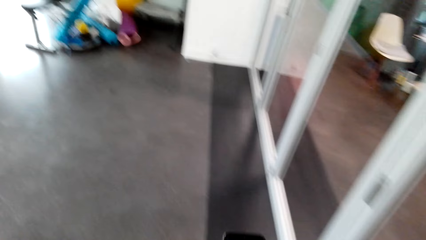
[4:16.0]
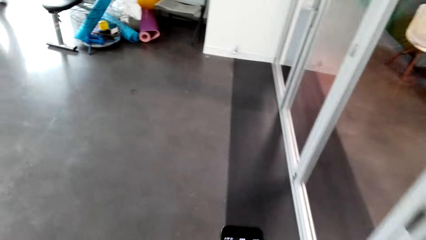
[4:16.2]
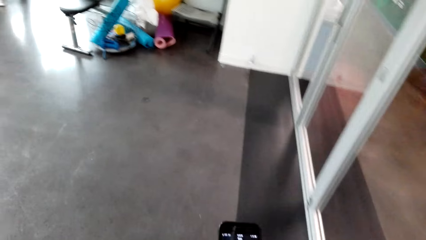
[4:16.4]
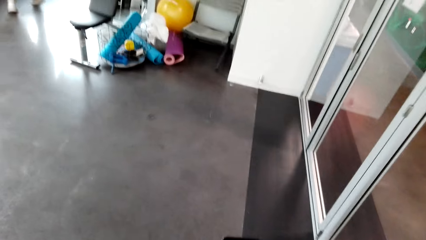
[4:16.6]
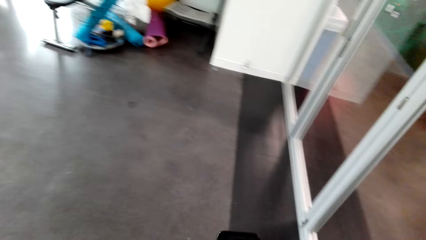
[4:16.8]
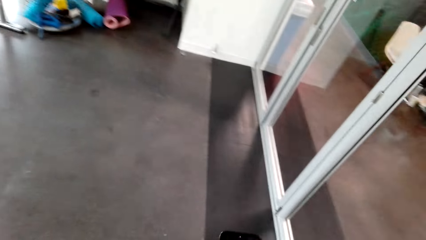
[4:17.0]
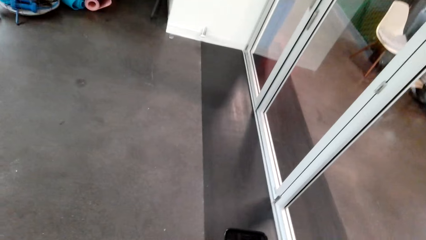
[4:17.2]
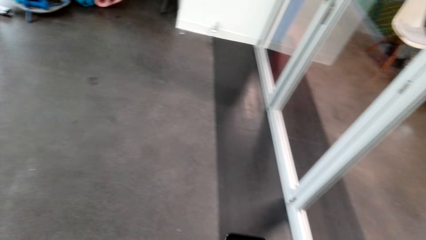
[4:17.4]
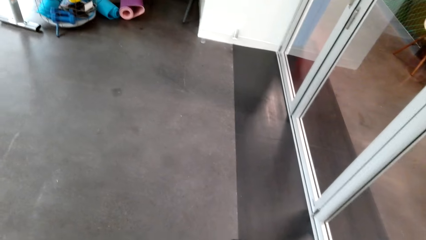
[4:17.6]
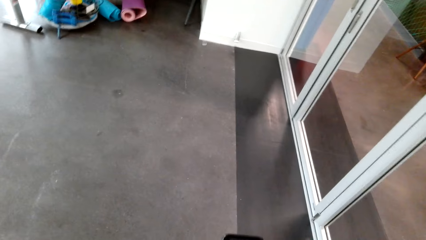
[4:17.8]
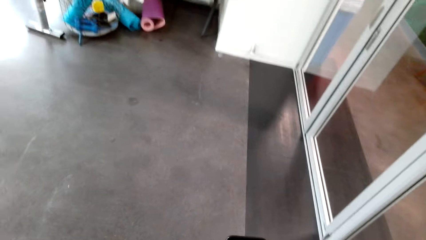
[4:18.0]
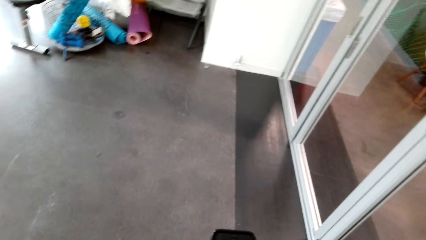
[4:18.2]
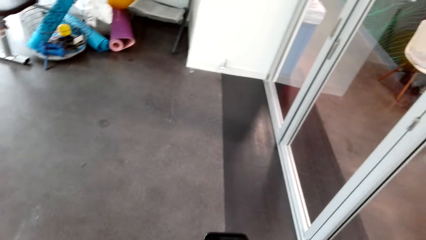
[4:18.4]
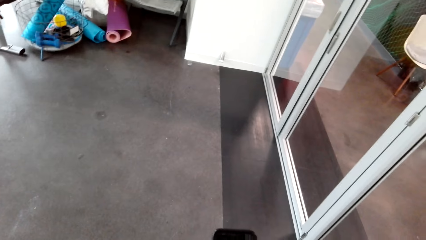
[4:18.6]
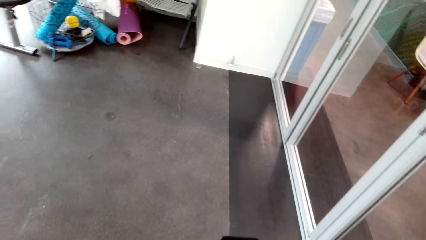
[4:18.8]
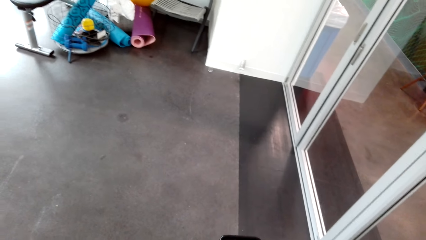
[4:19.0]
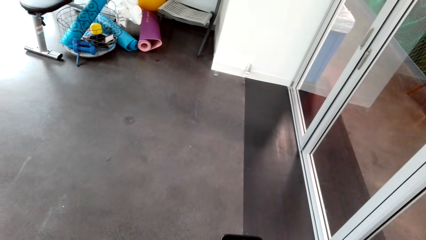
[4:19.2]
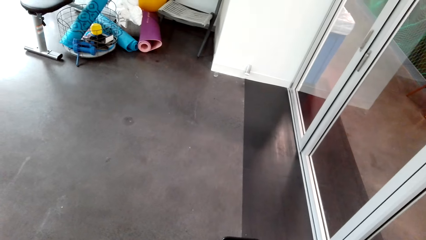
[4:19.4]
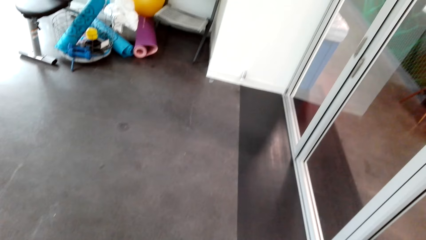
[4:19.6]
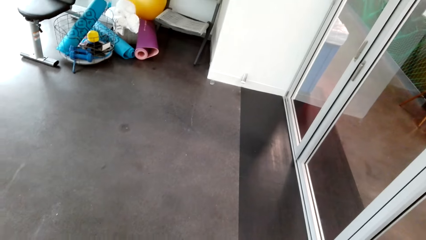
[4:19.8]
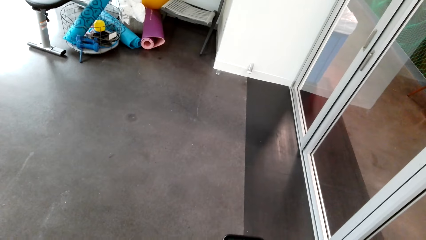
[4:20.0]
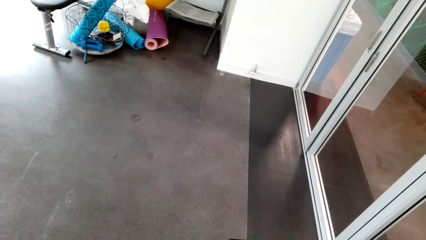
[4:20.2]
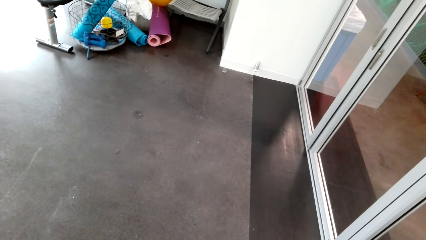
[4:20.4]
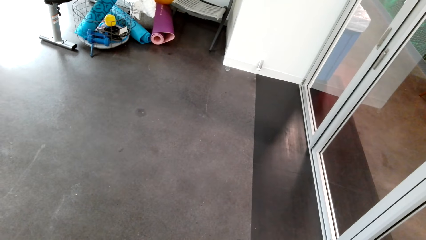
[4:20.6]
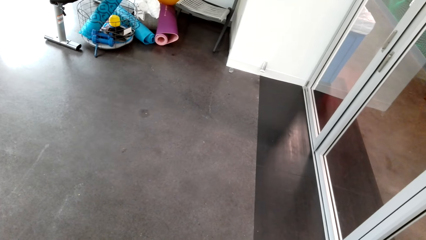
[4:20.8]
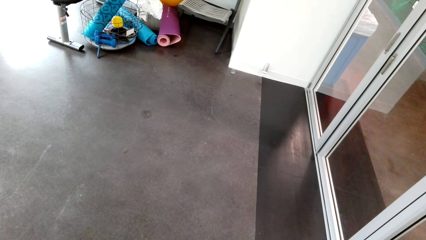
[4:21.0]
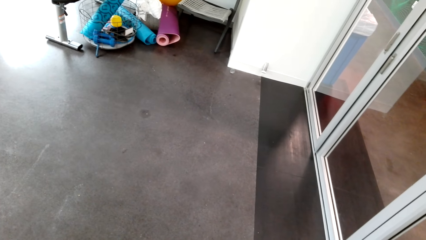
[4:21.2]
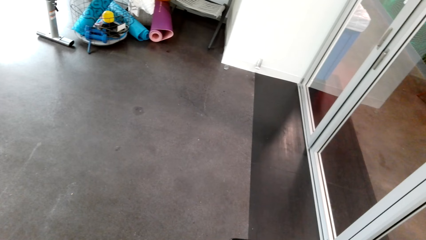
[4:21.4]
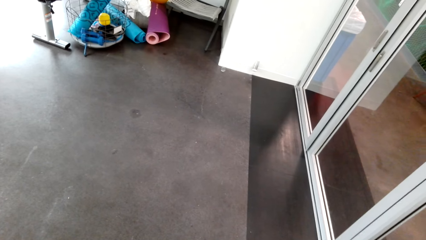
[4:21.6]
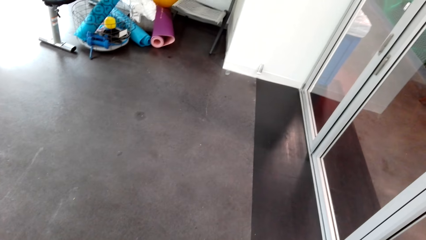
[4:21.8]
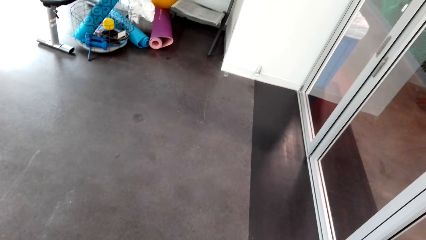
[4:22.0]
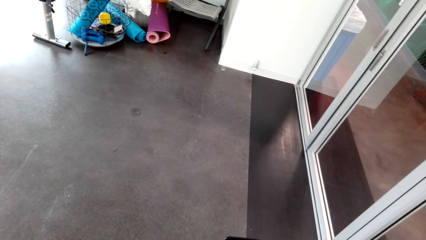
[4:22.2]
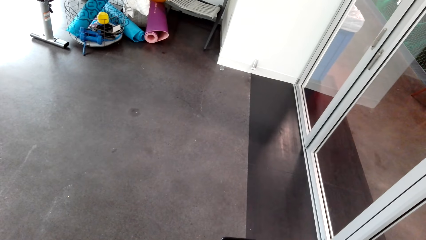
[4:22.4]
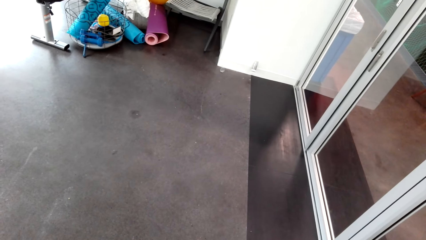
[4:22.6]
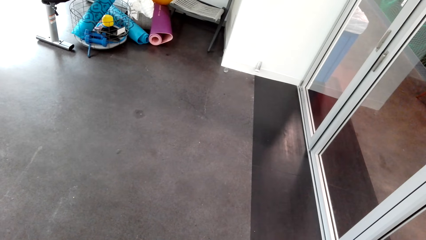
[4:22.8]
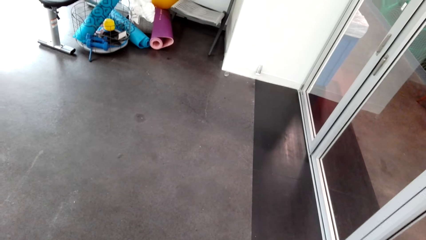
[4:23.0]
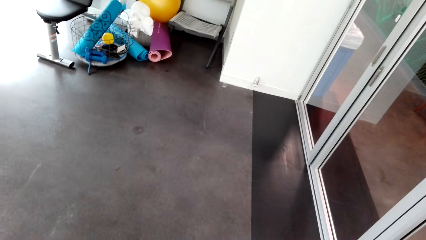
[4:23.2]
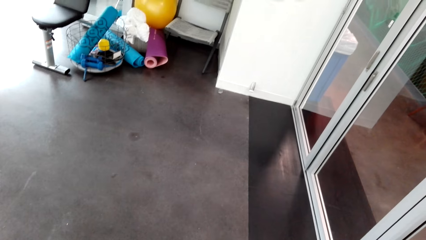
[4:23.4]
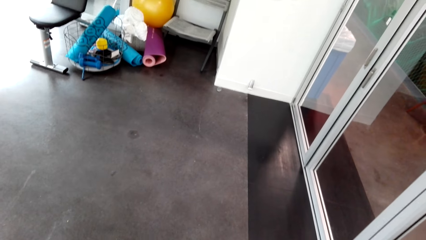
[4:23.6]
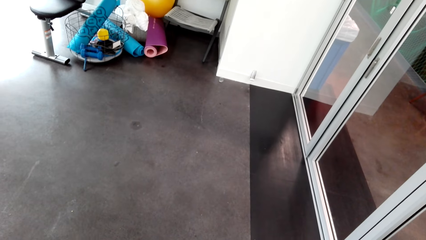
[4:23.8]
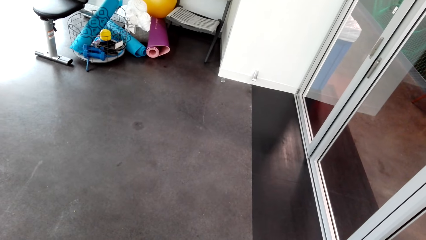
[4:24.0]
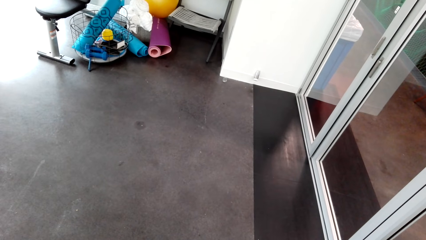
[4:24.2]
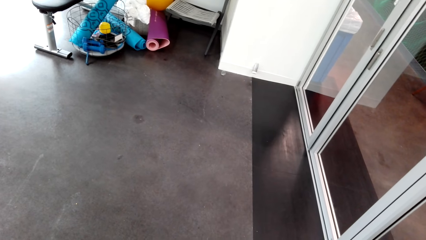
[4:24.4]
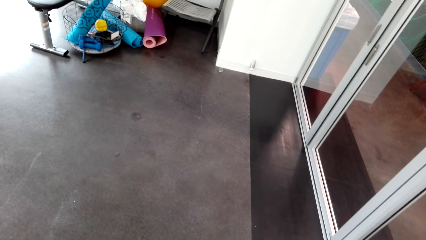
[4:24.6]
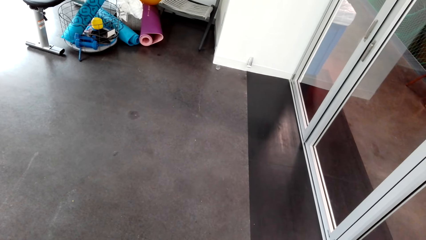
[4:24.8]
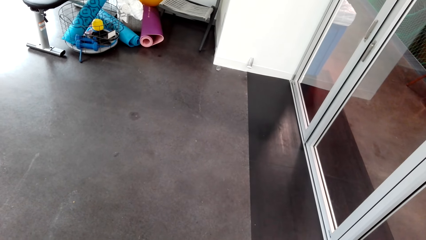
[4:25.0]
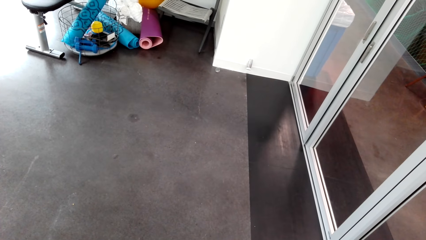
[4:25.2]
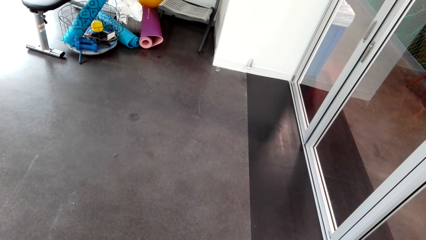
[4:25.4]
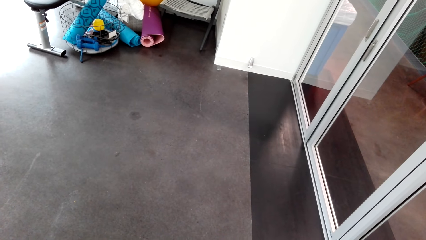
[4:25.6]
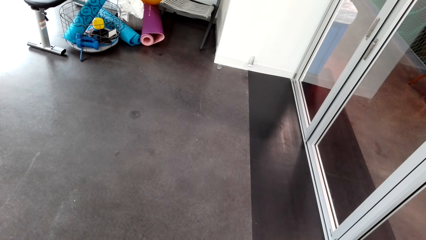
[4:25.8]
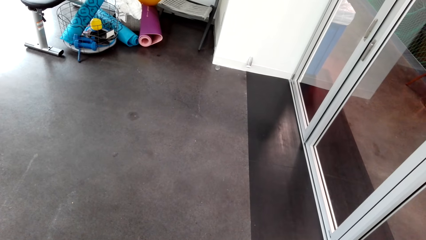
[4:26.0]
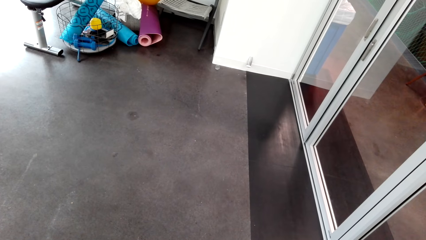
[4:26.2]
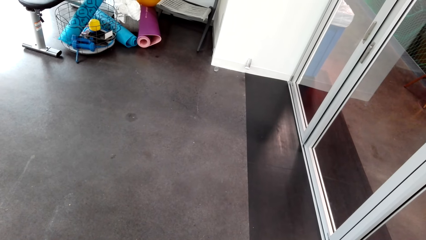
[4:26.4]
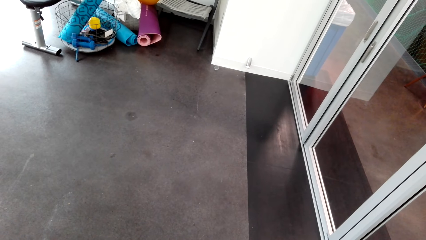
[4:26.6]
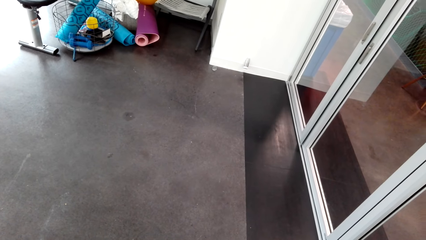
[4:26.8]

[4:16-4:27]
The camera wearer stands beside the glass door.

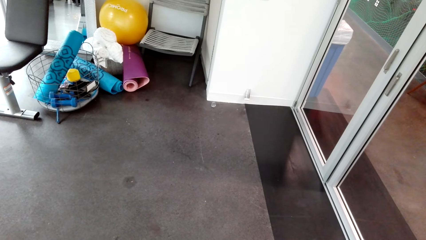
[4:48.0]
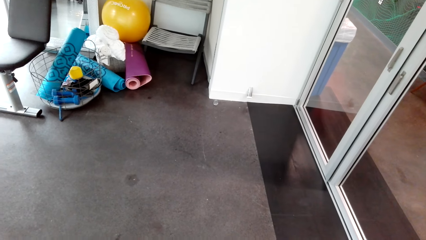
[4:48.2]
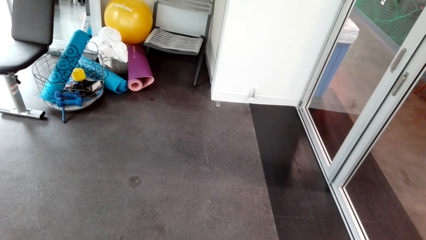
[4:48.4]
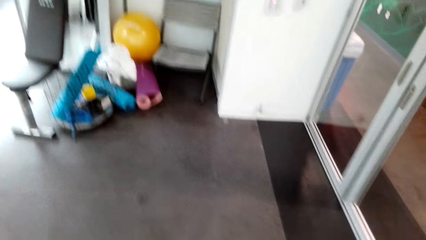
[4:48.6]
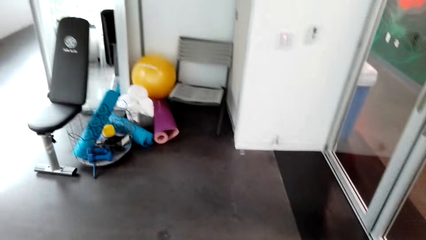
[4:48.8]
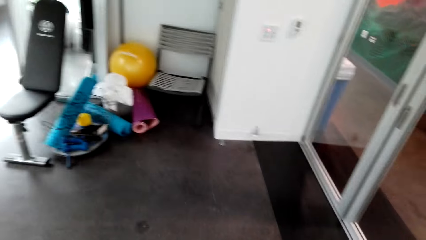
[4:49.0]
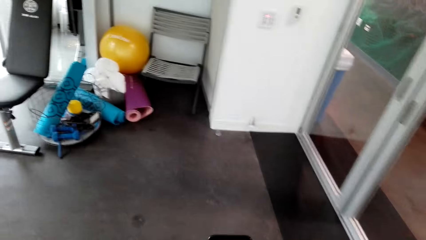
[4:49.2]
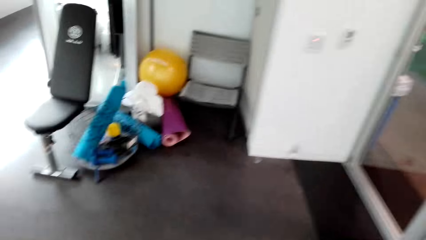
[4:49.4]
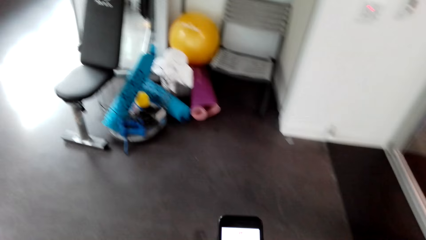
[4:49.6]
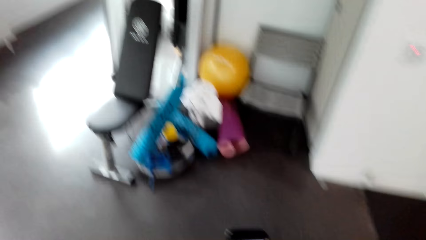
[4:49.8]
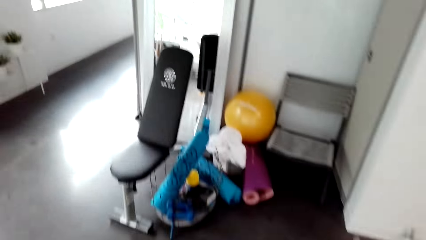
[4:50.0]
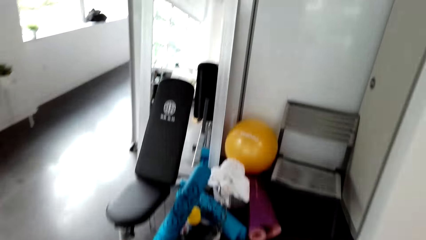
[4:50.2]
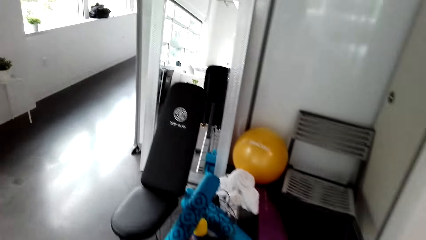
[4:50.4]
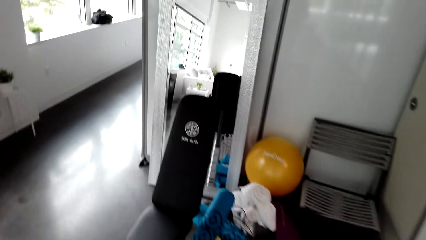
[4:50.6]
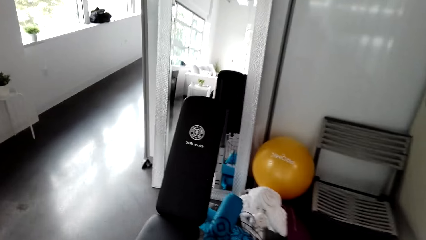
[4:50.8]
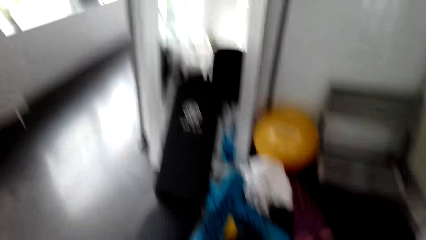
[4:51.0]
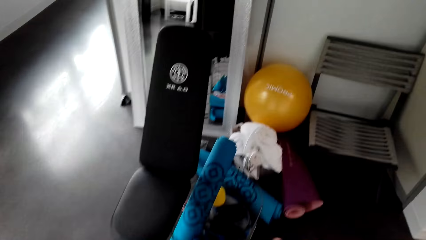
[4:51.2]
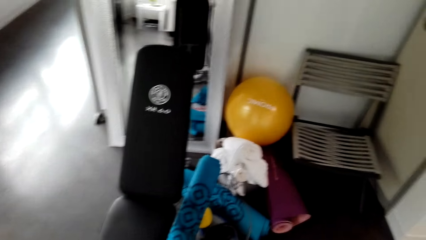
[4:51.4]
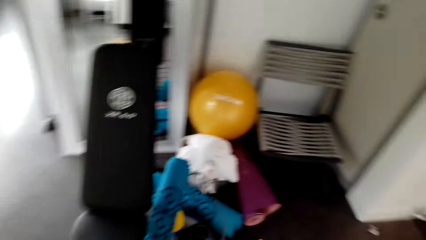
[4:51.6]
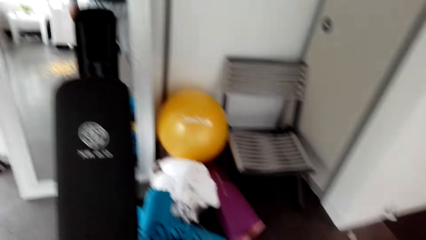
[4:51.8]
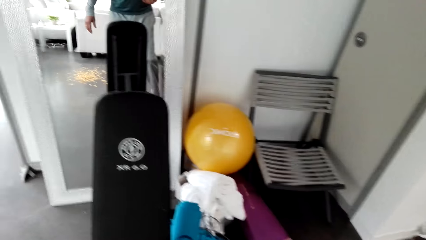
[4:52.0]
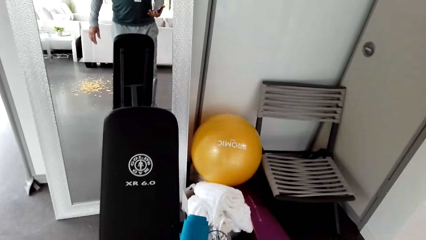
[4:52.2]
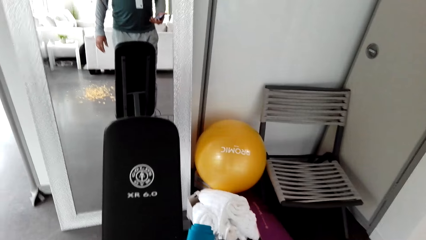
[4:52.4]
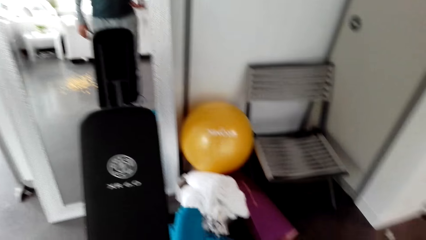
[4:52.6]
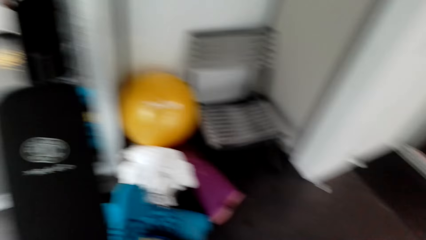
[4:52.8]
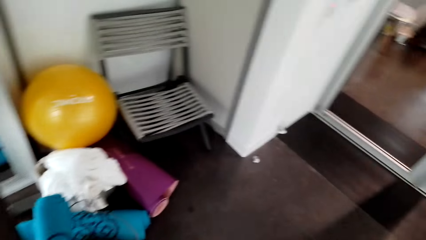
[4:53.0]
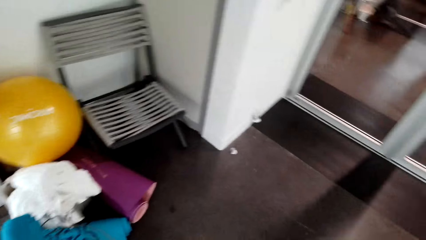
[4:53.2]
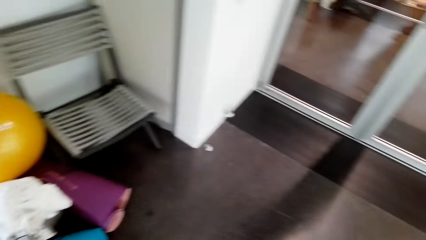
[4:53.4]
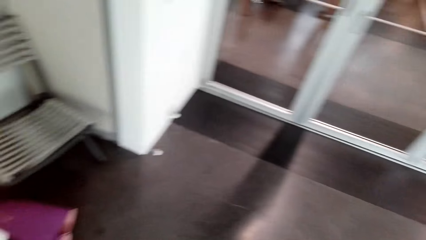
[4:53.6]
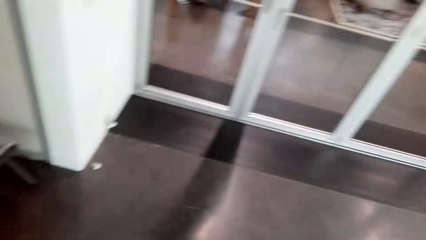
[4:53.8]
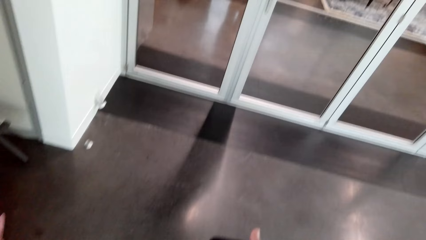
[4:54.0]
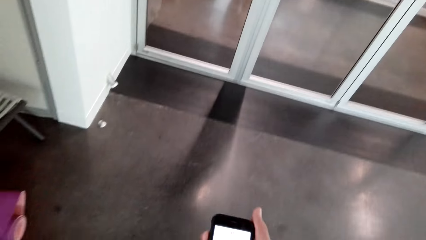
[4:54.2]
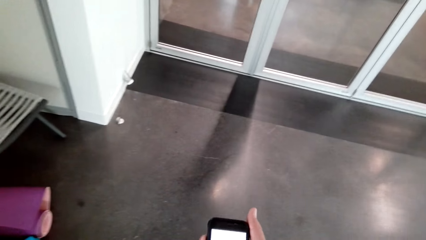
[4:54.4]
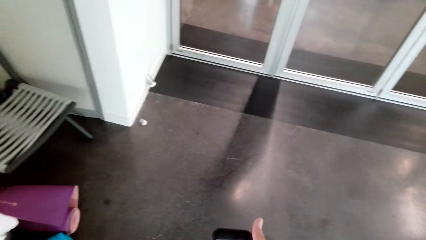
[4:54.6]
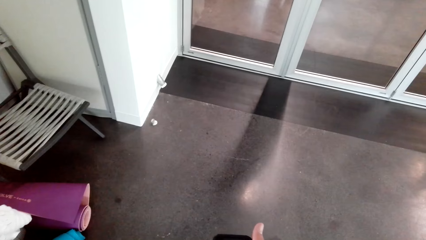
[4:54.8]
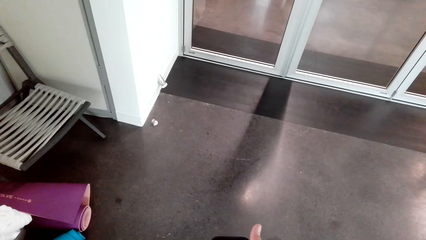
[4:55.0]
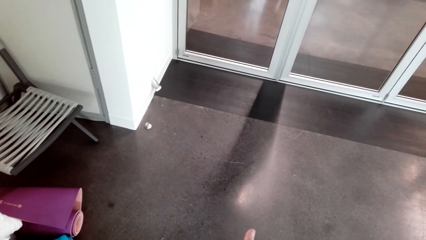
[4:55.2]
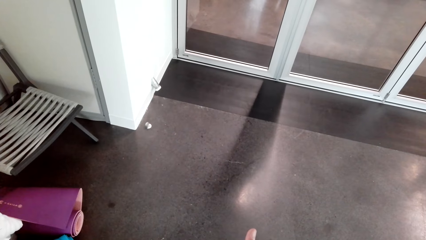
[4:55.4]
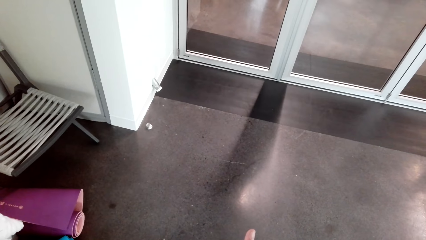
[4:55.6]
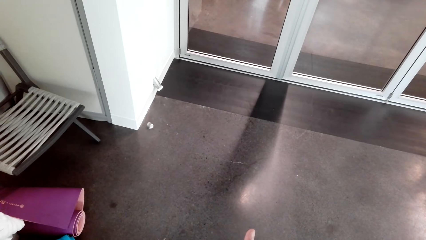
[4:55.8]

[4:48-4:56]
The camera wearer operates a phone. He walks around the room. He holds the phone on his hand. He operates the phone.
